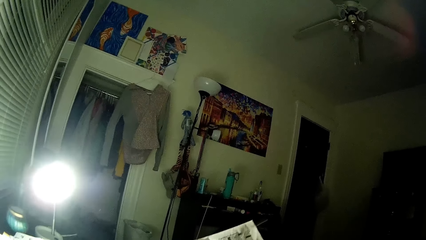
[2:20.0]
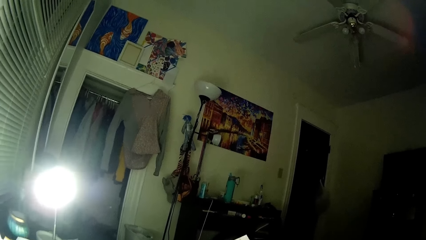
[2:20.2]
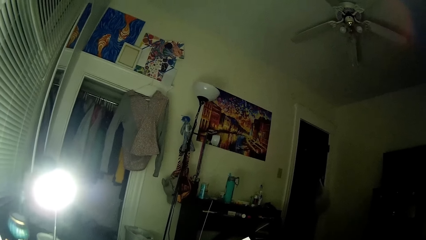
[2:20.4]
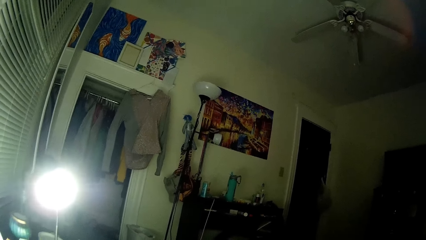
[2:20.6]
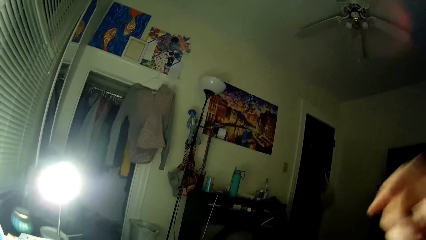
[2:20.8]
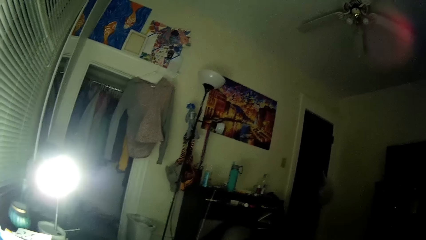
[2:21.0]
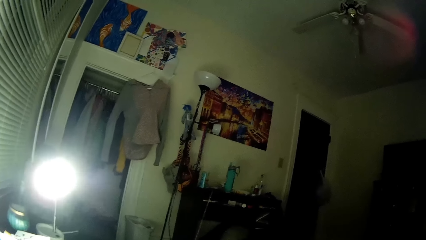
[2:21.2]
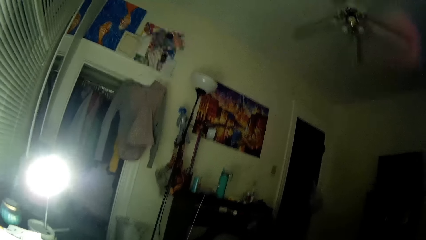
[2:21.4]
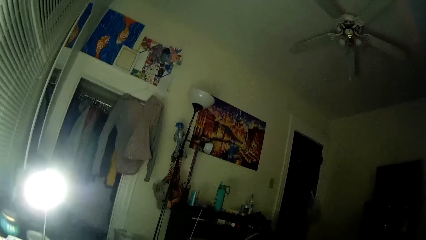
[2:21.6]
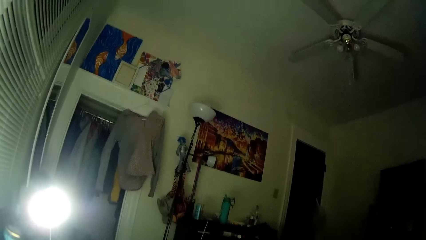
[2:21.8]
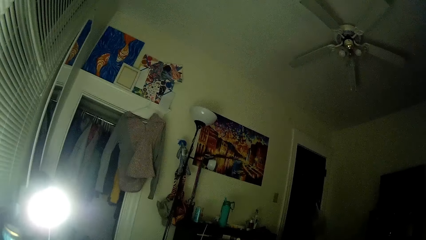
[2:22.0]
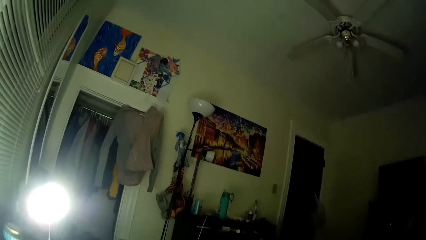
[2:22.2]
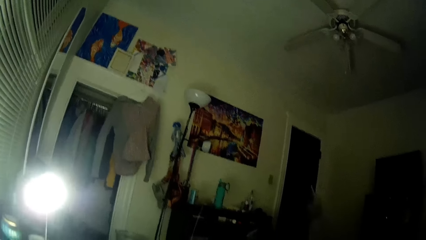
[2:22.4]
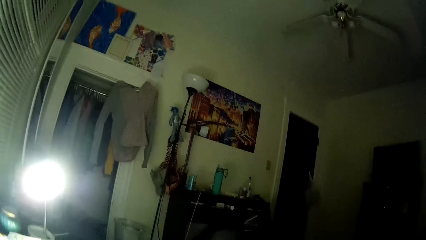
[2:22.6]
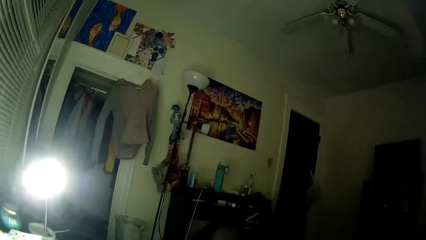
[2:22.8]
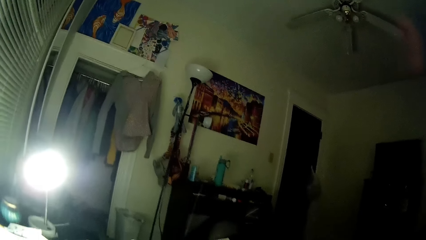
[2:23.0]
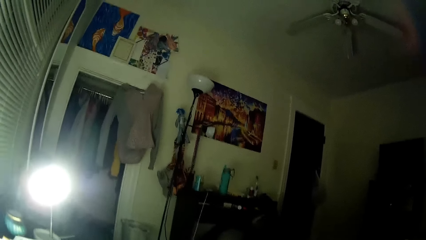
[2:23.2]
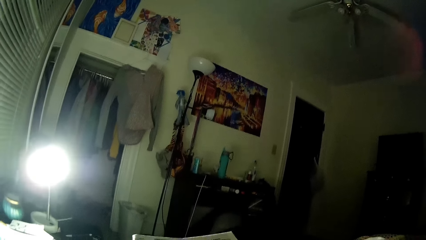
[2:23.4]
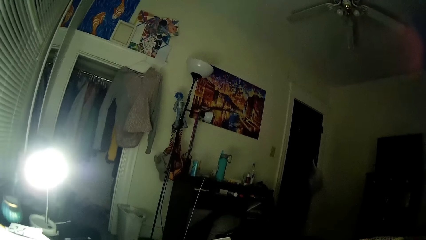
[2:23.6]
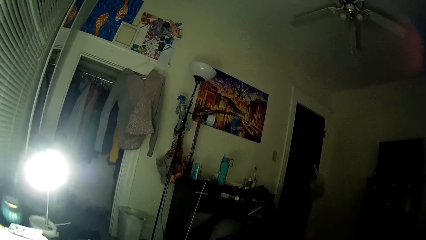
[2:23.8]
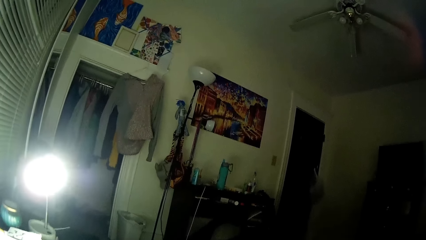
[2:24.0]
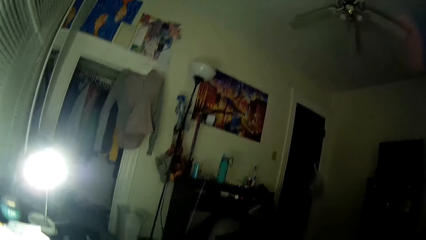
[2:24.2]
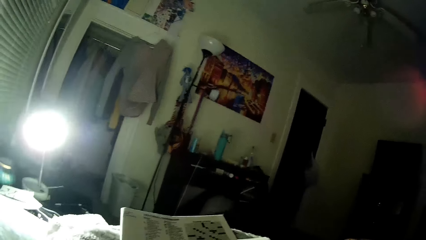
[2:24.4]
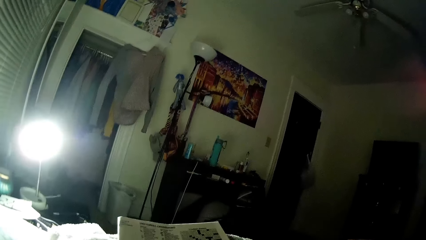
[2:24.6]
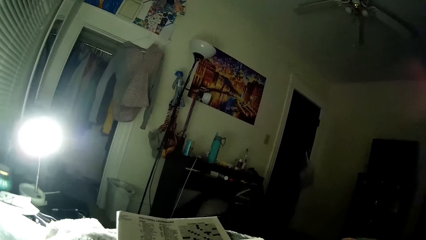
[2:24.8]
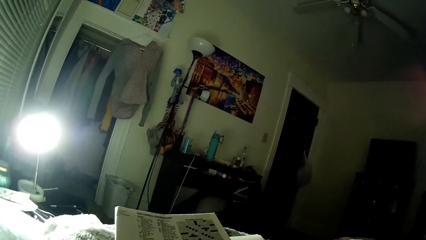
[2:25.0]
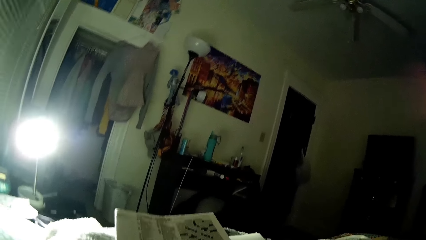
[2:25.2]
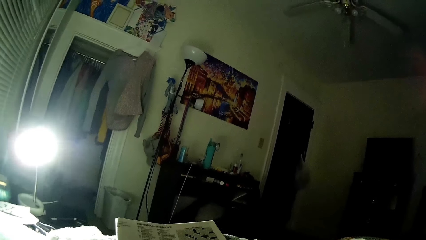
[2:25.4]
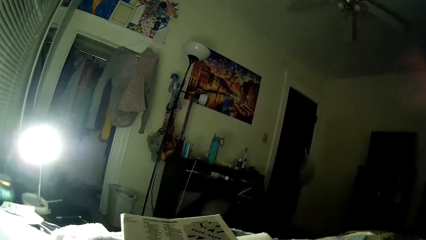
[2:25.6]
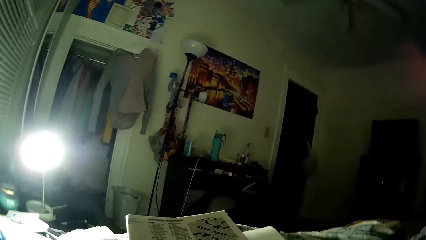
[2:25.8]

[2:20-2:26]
The camera wearer adjusts the paper with her right hand. She adjusts the camera on her head with her right hand.

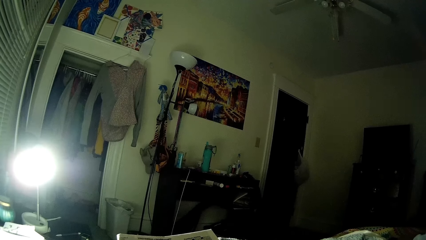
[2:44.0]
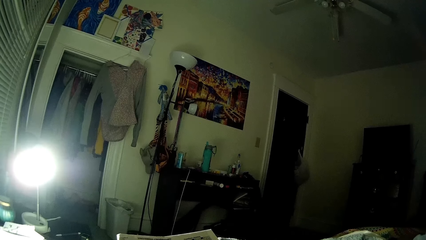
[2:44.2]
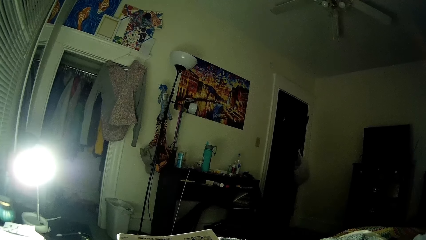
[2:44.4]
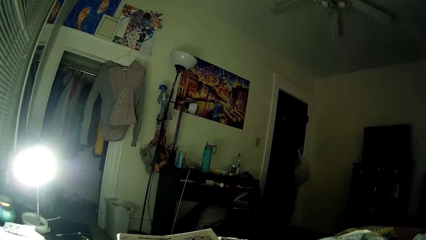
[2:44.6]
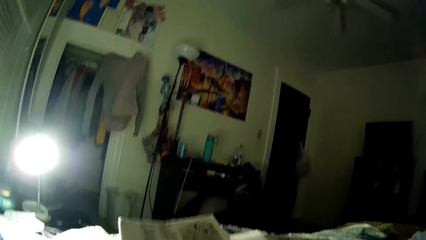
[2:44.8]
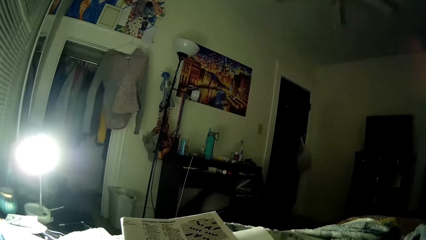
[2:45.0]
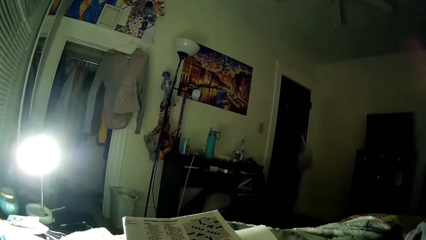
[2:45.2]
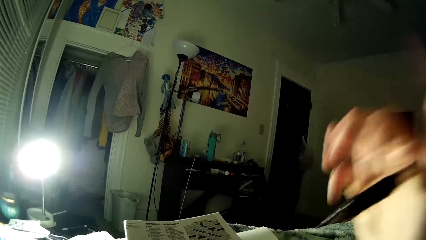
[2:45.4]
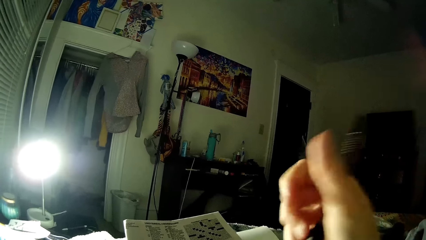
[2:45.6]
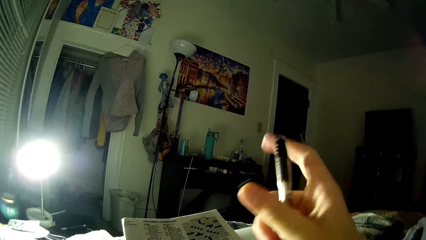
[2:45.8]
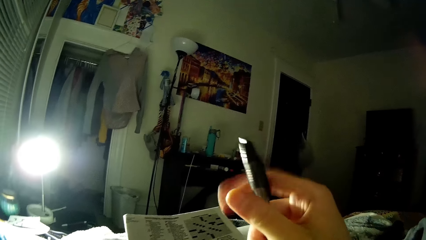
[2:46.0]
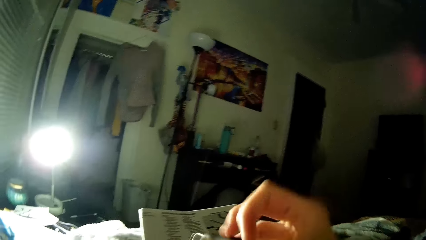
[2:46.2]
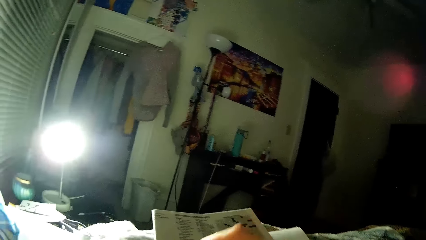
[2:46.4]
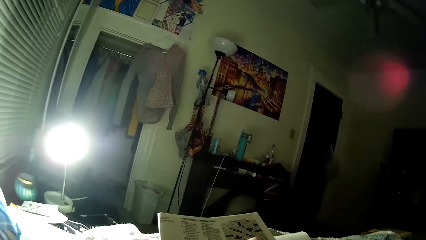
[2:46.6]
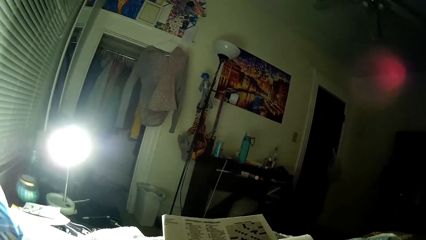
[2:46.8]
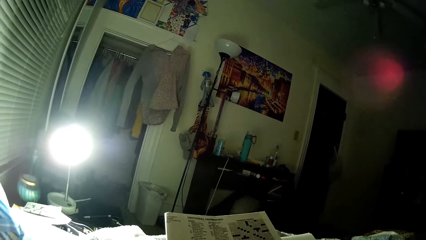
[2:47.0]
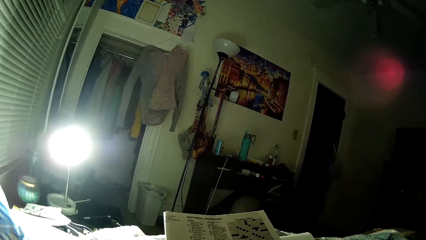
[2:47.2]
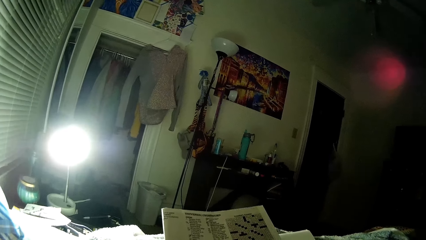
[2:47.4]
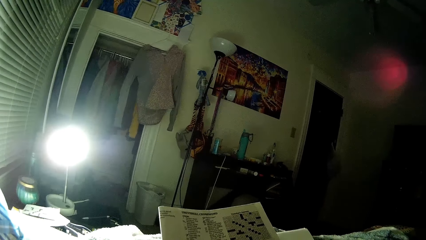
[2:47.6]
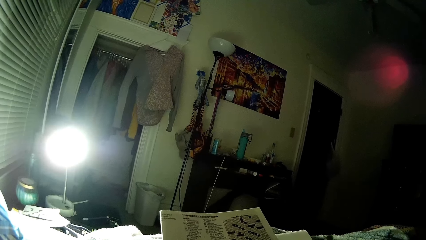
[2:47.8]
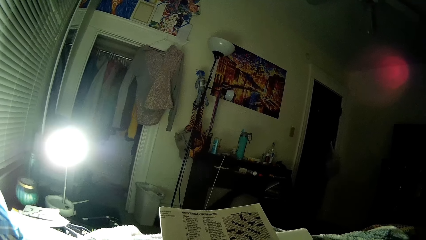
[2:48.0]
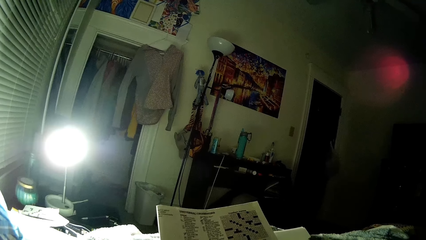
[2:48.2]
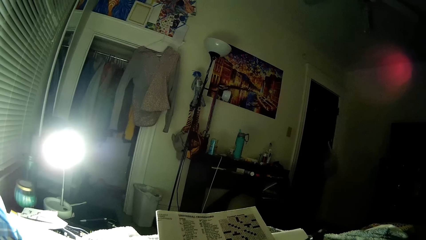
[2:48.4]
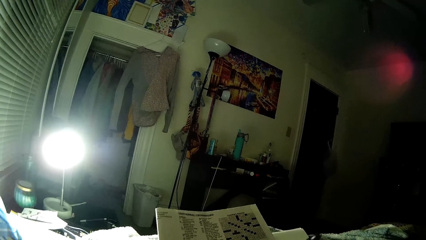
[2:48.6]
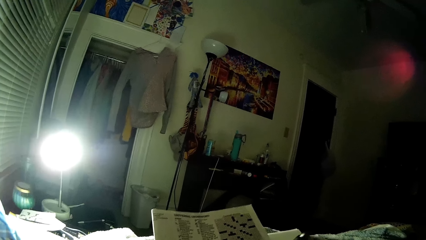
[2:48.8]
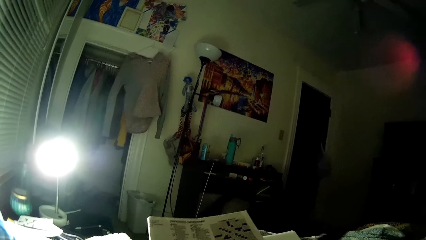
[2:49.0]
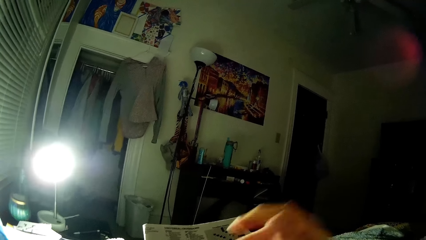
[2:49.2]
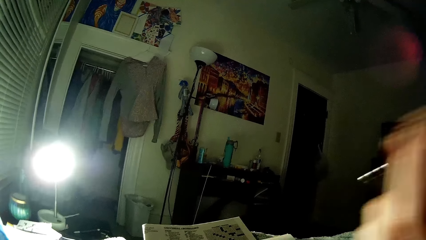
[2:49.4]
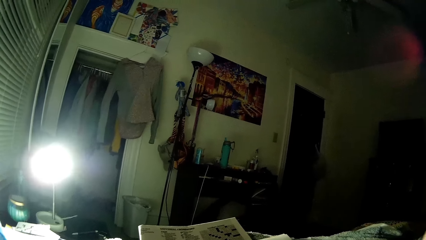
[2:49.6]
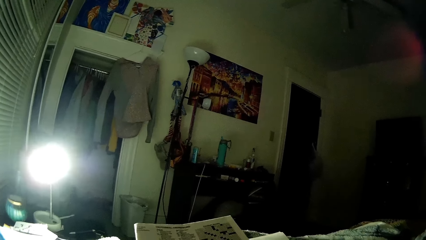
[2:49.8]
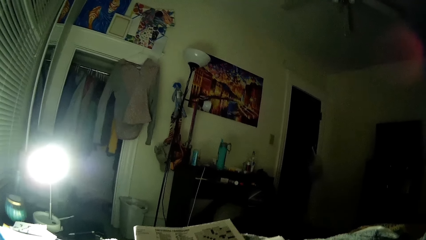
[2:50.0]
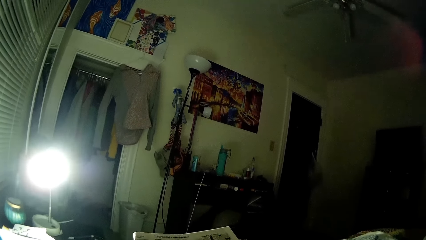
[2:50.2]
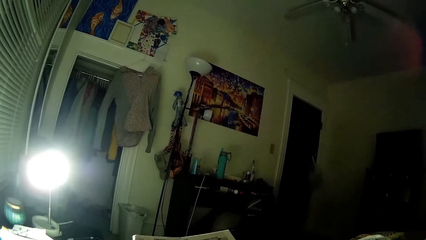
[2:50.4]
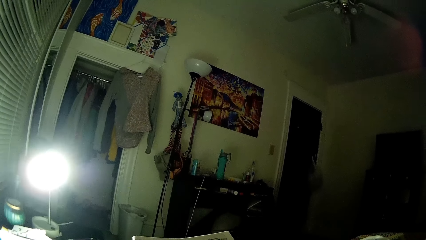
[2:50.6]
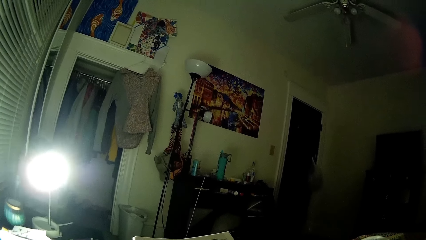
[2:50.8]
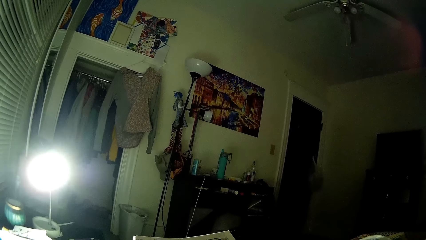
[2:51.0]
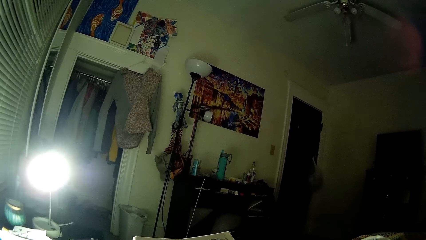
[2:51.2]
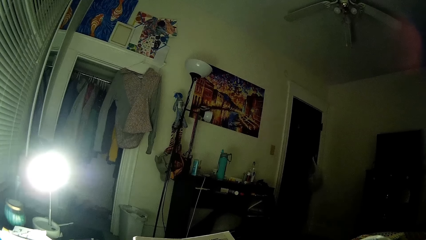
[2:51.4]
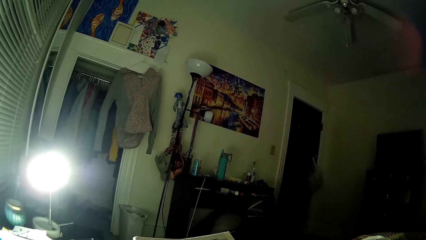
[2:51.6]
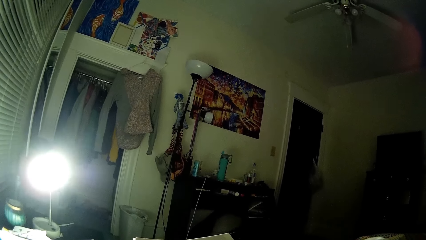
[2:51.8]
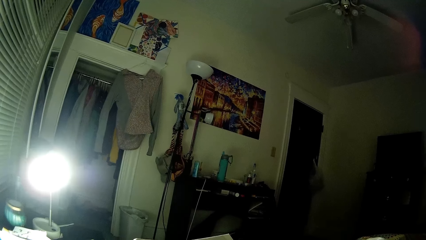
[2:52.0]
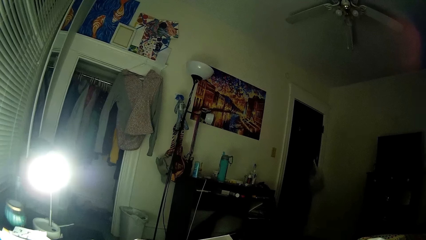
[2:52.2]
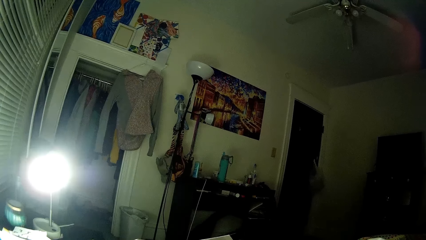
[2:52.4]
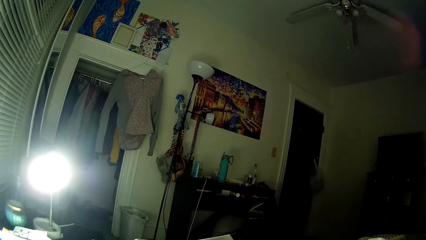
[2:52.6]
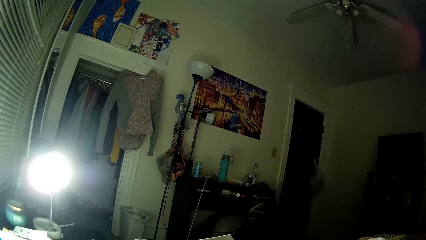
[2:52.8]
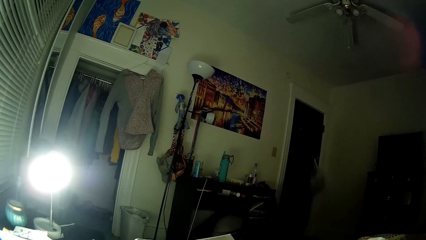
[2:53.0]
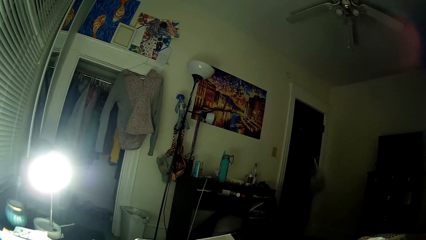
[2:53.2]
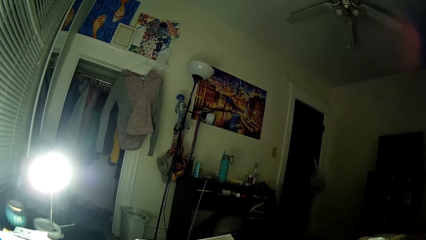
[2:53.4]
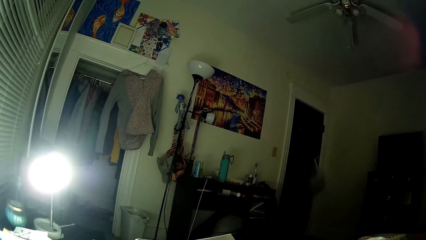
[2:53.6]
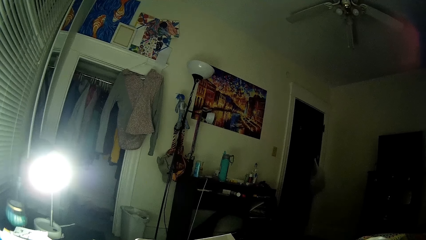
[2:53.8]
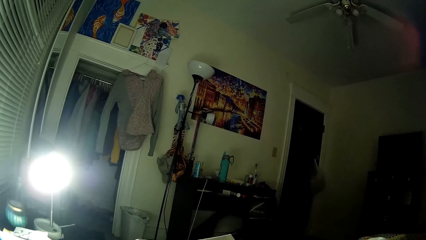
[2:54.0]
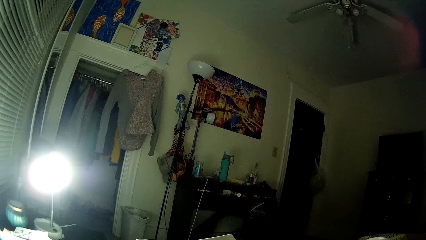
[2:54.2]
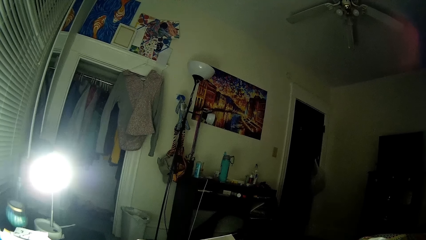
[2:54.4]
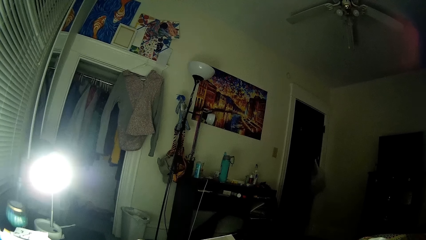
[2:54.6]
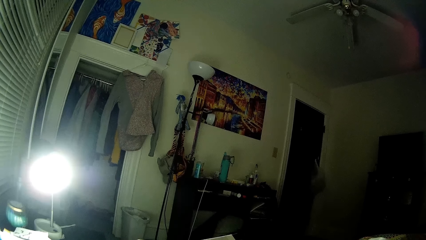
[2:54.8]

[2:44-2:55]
The camera wearer holds a pen in her right hand. She writes on the book with the pen. She touches her head with her right hand.
